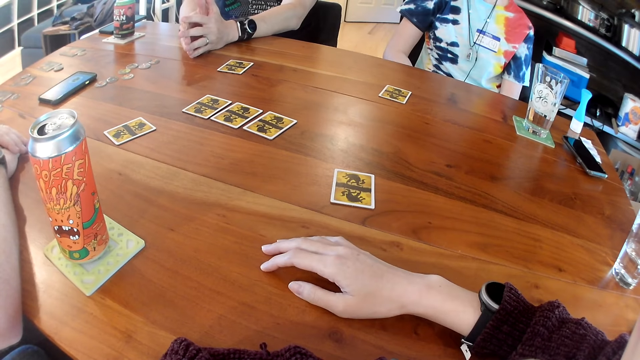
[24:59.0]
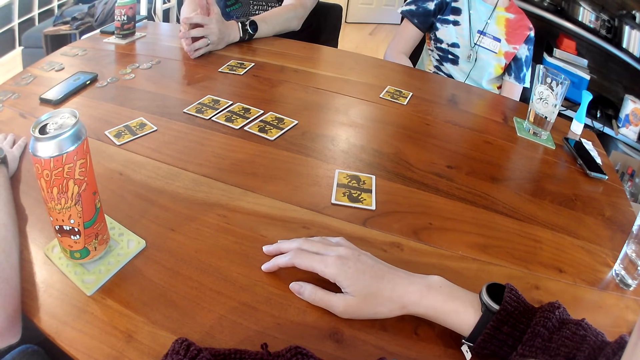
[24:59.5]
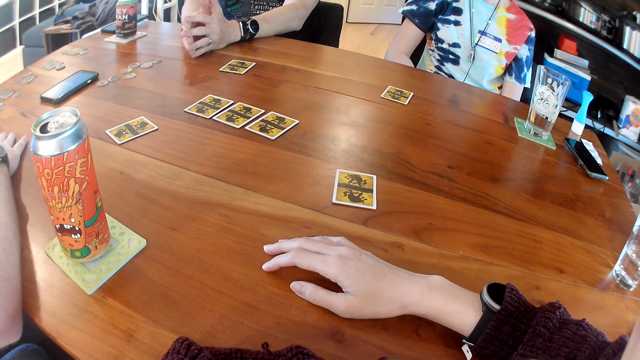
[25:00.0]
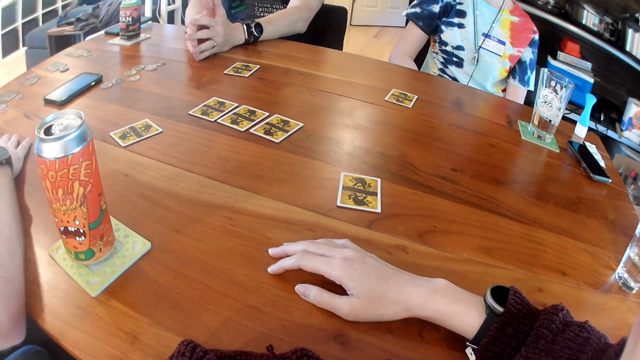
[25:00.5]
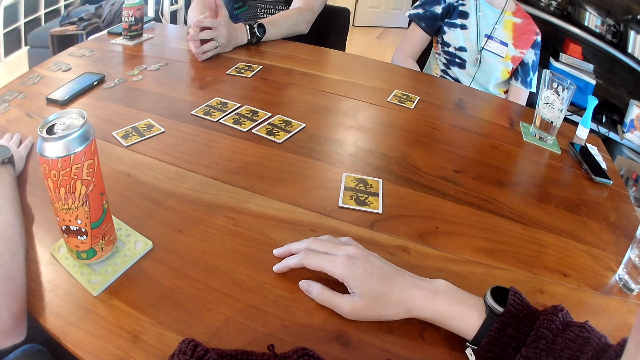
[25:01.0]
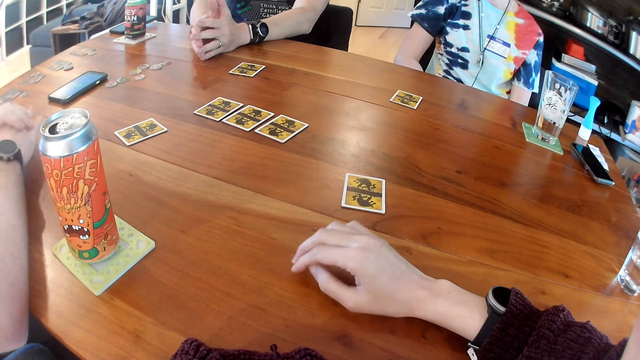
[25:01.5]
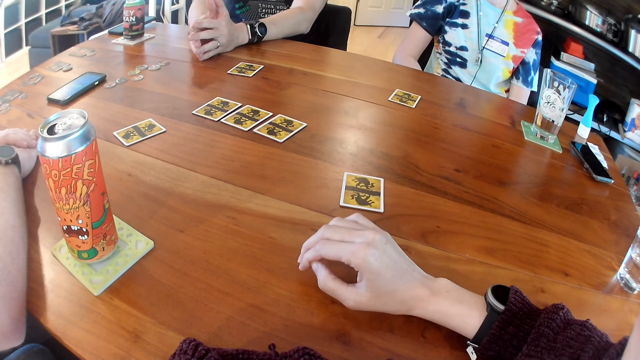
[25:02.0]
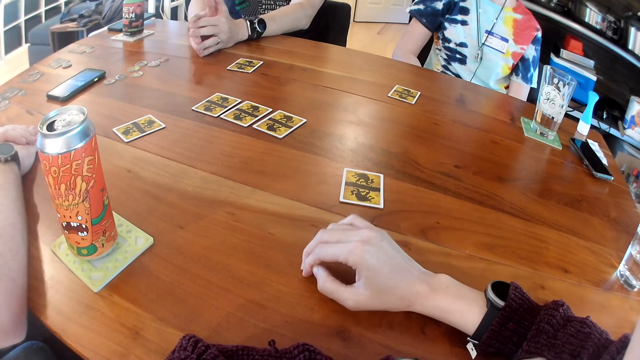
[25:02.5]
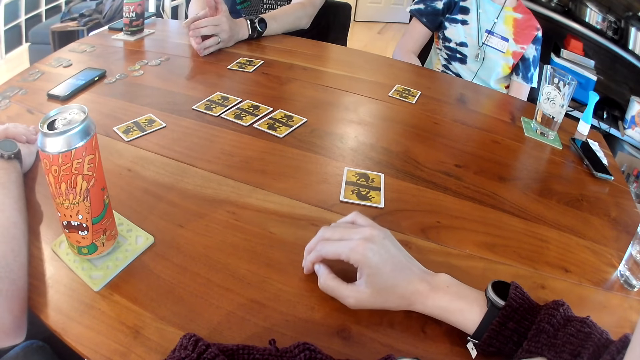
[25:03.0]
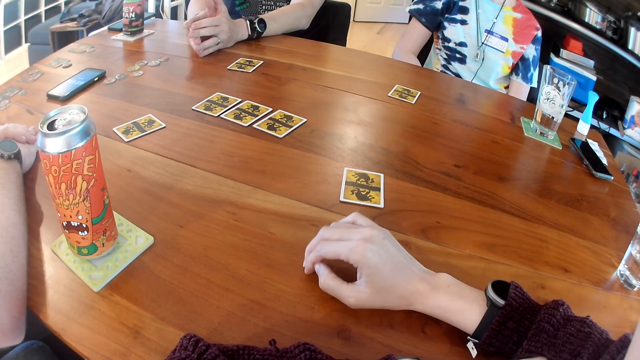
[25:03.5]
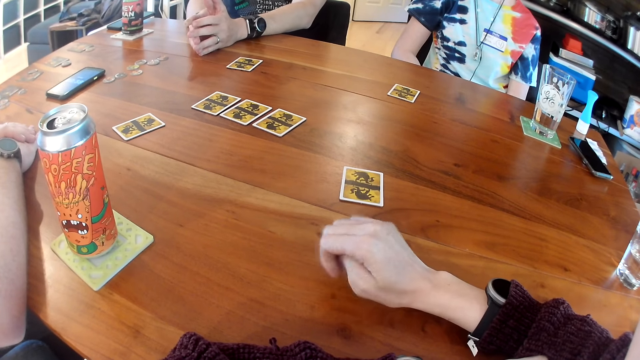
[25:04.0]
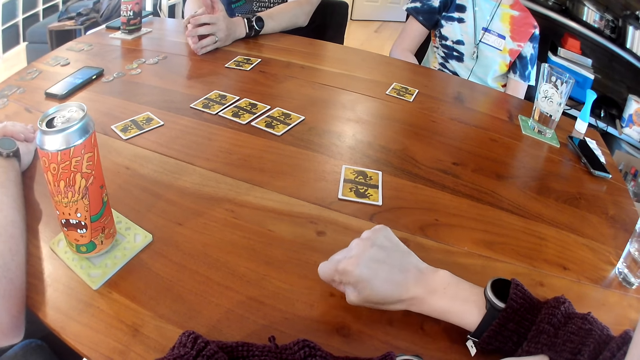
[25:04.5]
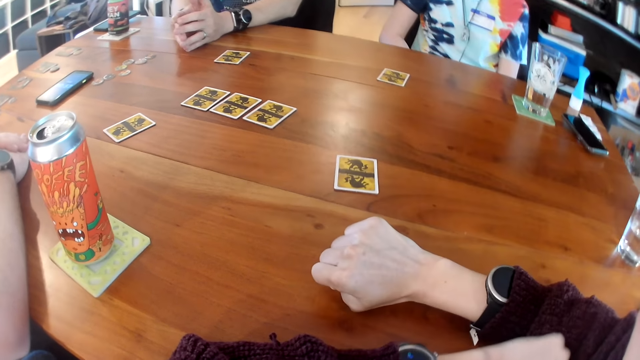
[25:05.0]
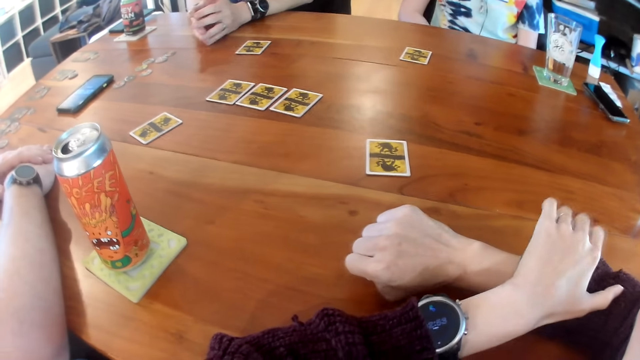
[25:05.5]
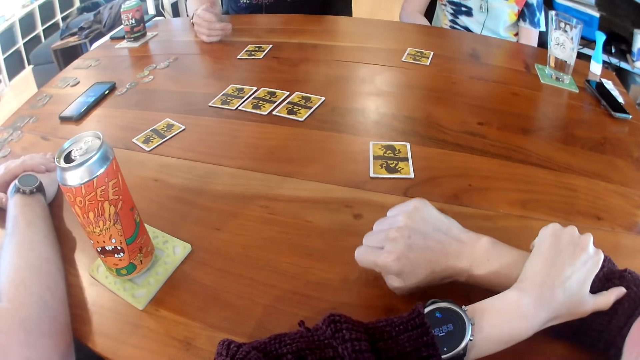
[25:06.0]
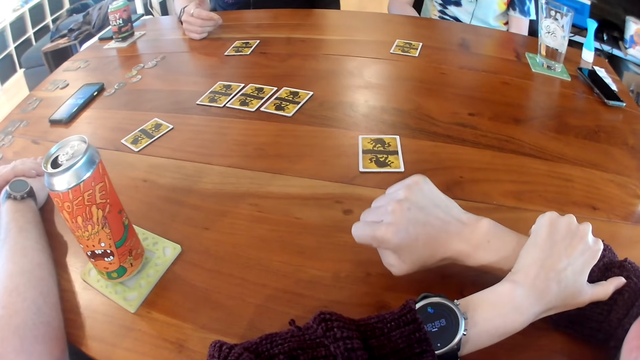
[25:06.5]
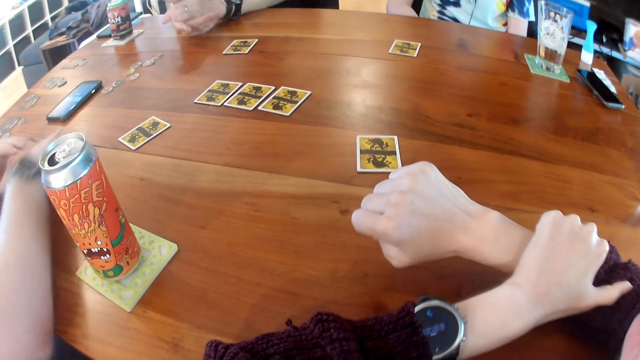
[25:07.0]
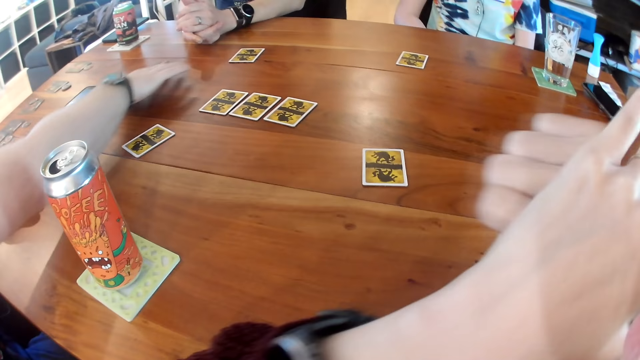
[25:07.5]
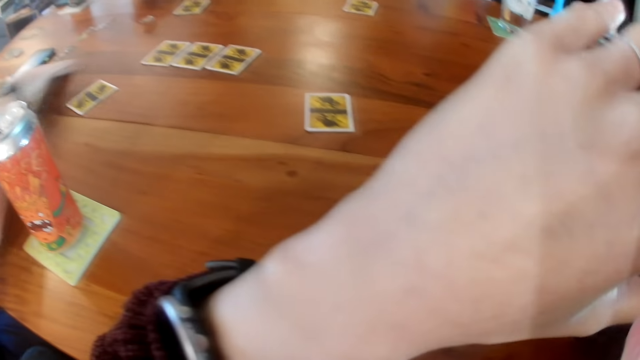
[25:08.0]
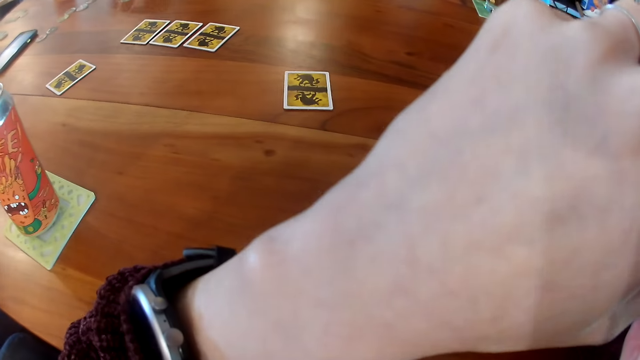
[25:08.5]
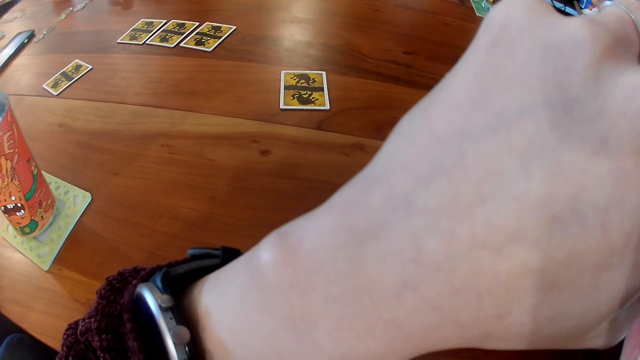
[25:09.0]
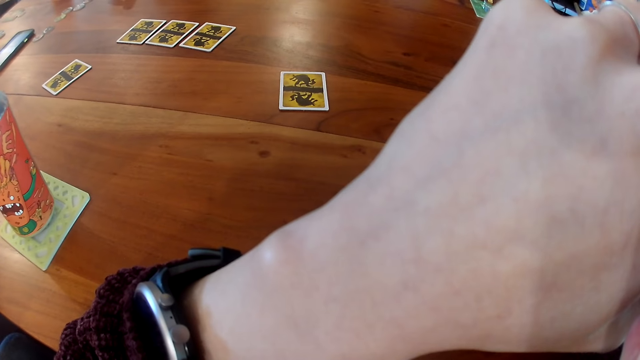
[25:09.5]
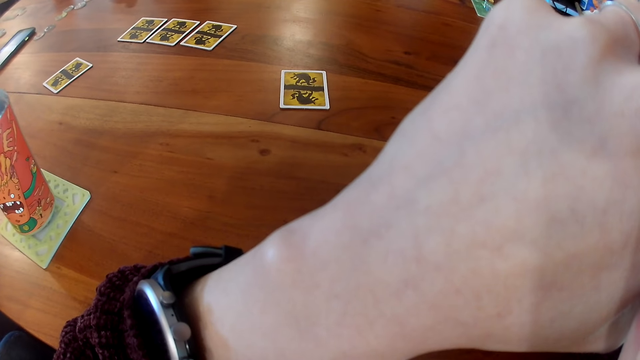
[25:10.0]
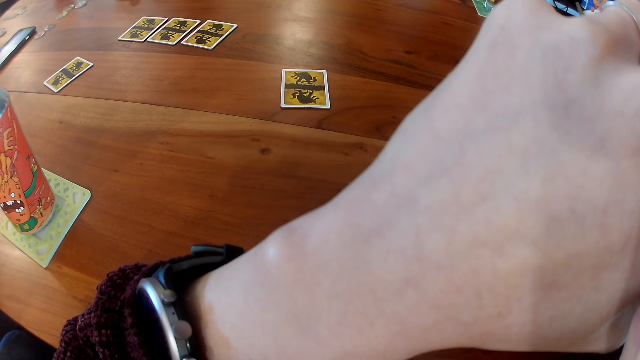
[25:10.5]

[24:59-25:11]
The camera wearer lifts her hand from the table. She taps the table with her right hand. A man interacts with the people on the table. The camera wearer folds her hand. She places her left hand on the right hand. She lifts her hands. The man adjusts a small round piece on the table with his right hand.

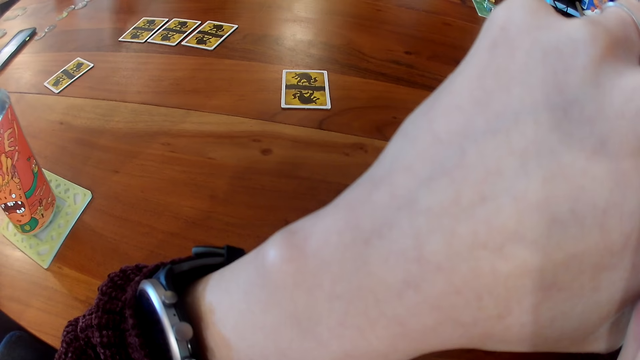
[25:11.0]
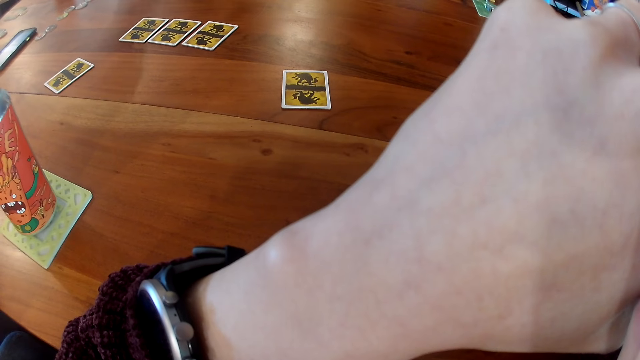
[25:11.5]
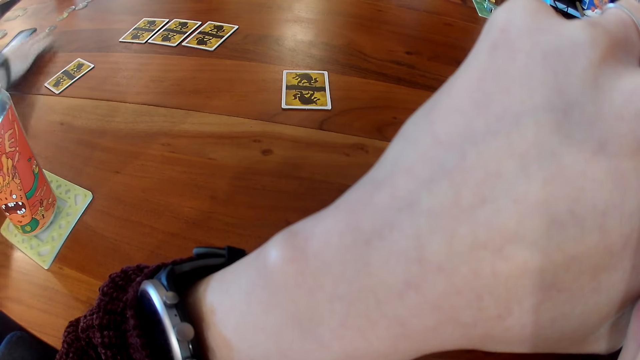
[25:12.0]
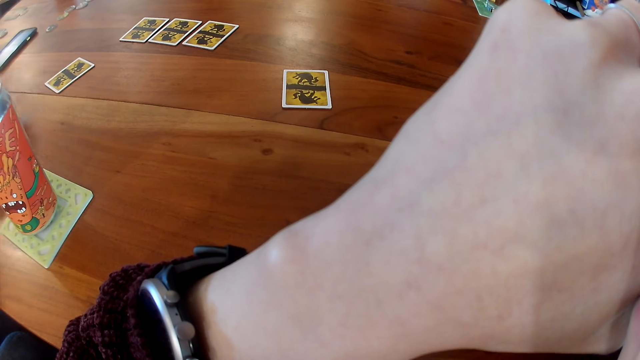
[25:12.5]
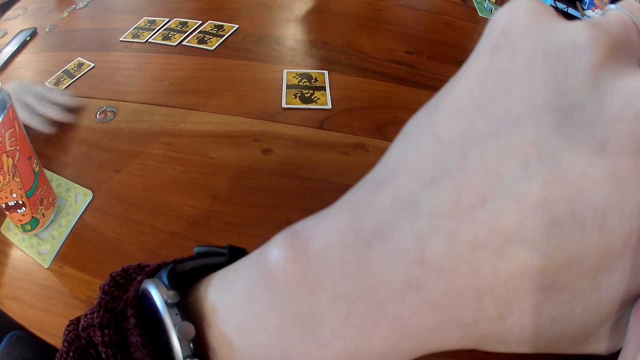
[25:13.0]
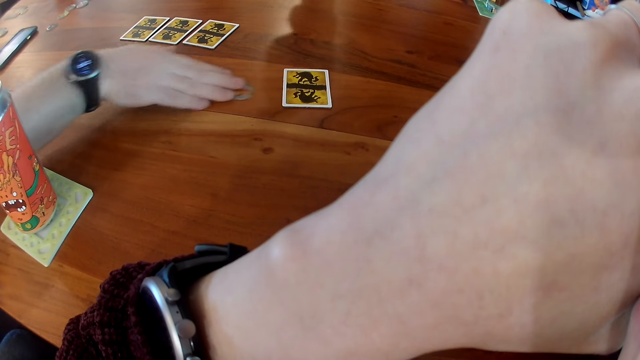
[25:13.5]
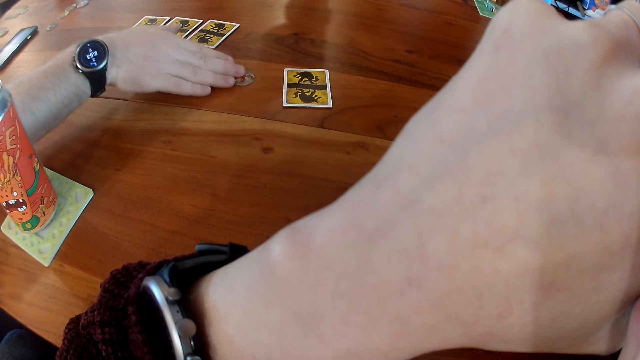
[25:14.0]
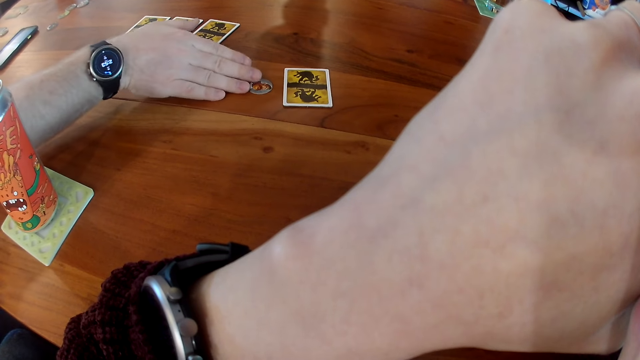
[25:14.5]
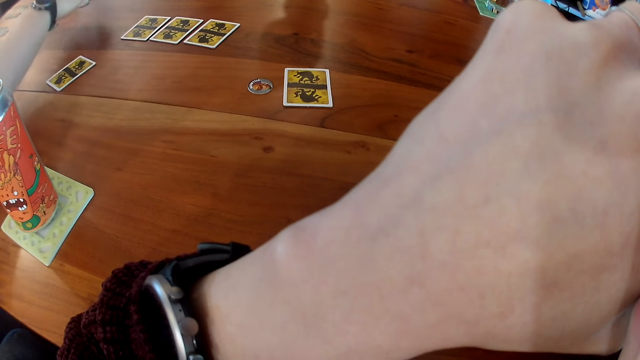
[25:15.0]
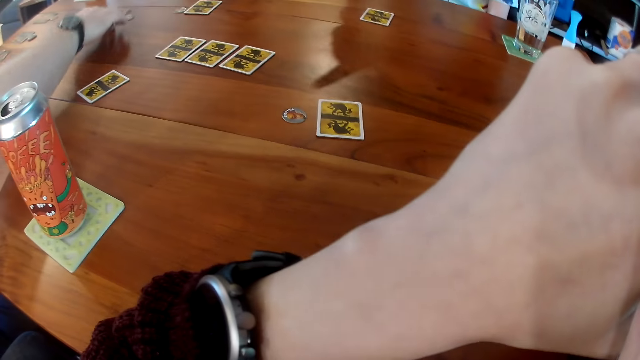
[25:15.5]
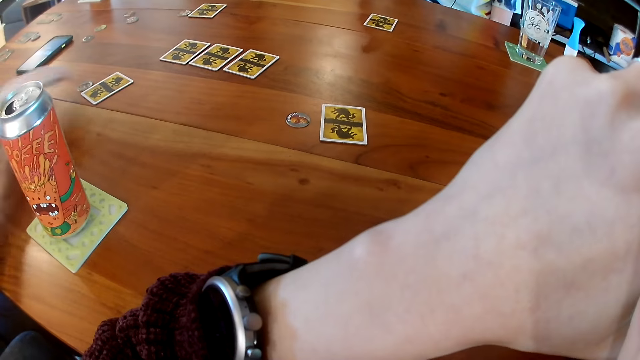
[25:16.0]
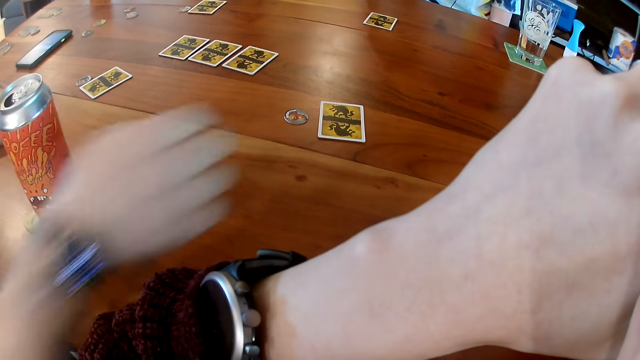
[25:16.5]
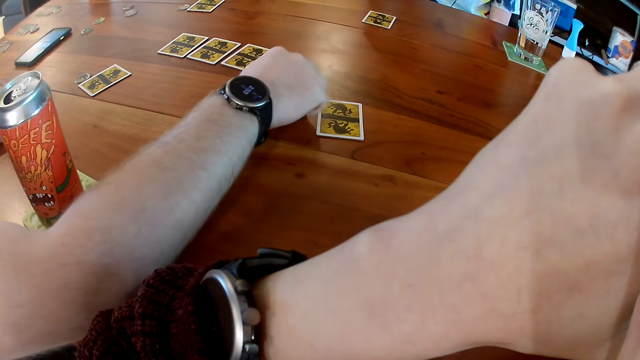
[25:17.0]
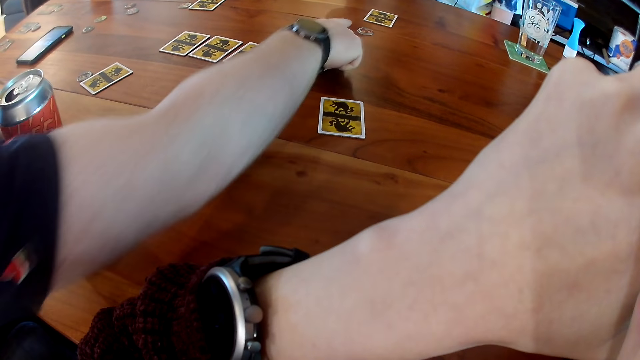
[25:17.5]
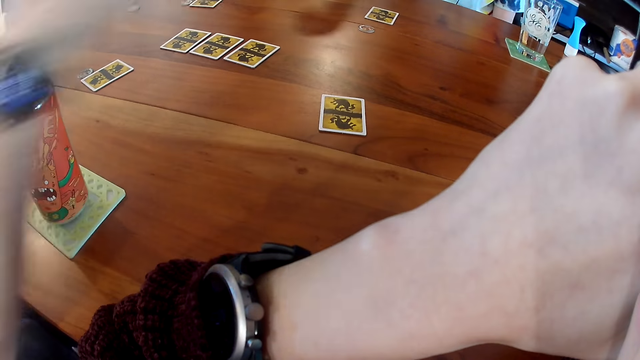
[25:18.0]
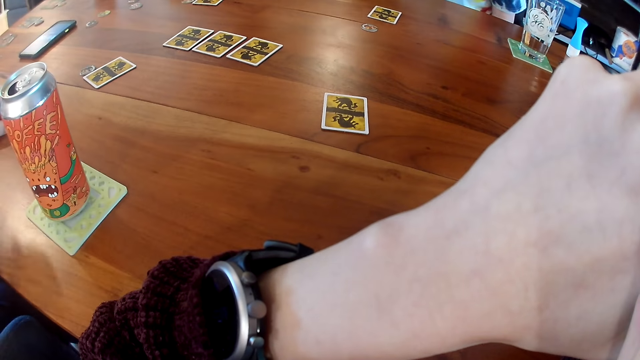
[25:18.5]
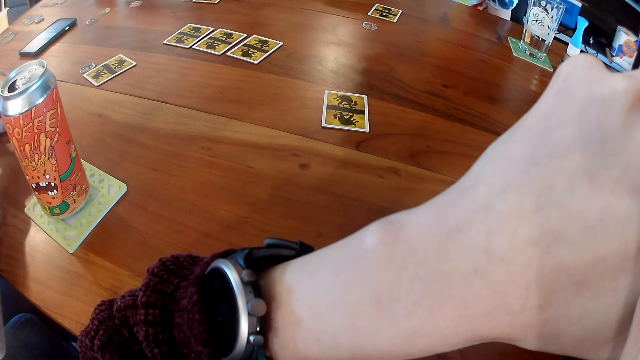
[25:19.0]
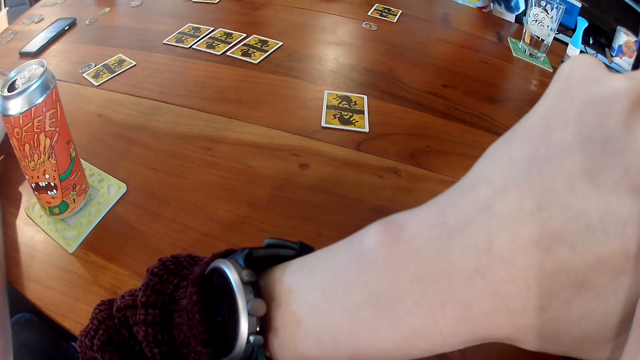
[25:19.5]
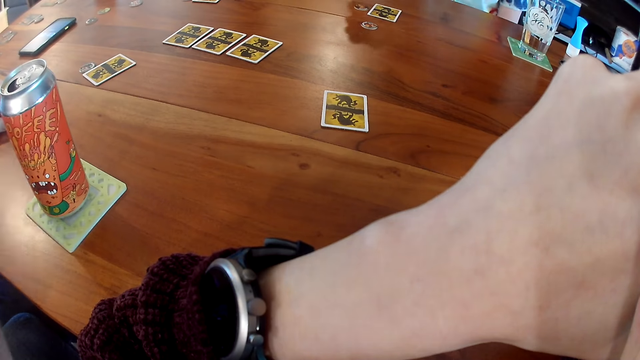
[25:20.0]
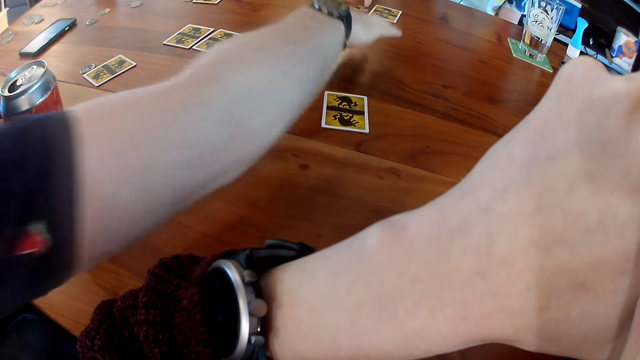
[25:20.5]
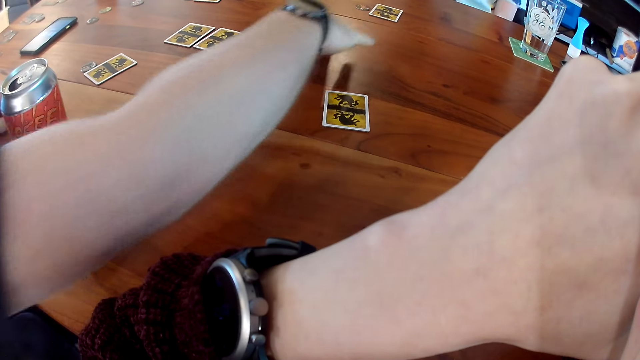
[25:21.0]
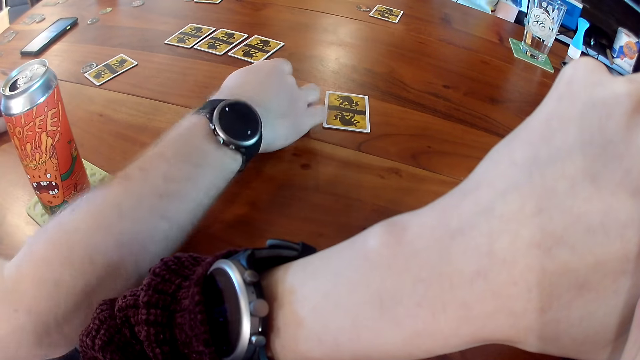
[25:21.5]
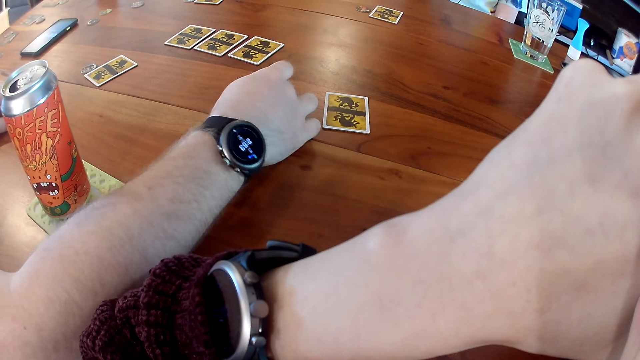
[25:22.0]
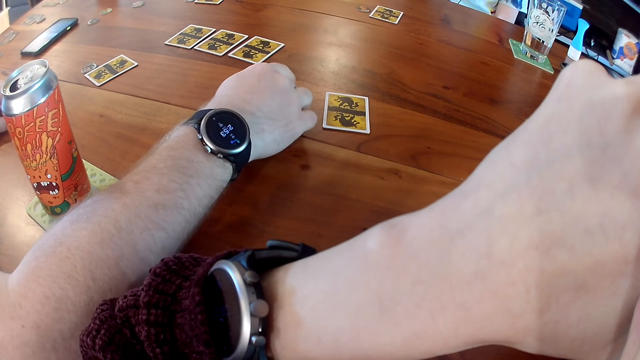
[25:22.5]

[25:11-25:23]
A man moves a small round piece on the table with his right hand. He moves the small round piece on the table with his right hand repeatedly.
